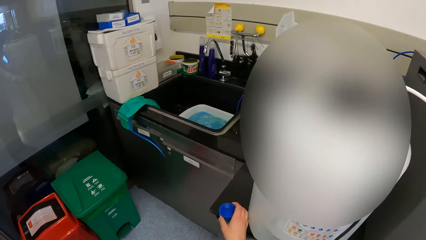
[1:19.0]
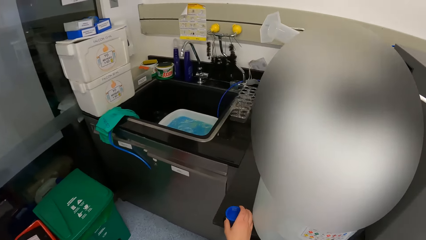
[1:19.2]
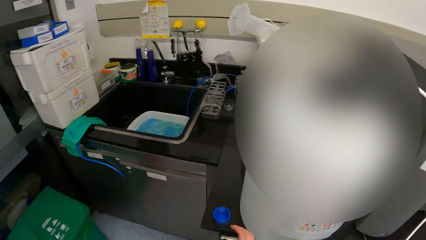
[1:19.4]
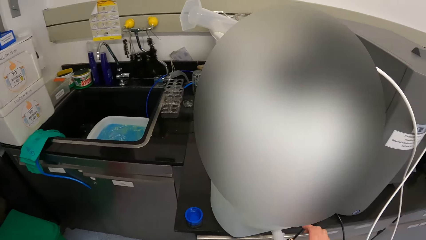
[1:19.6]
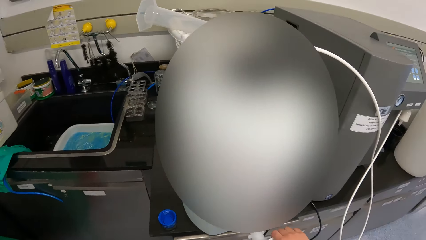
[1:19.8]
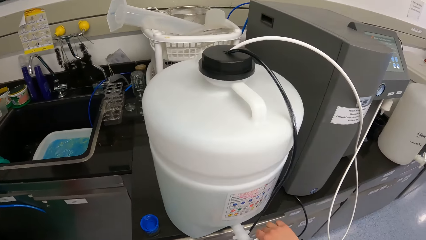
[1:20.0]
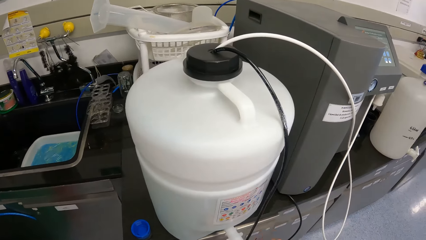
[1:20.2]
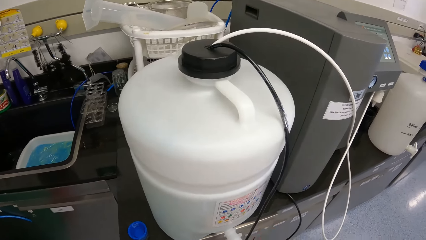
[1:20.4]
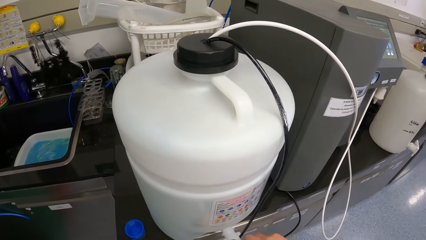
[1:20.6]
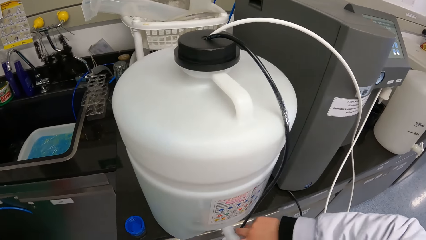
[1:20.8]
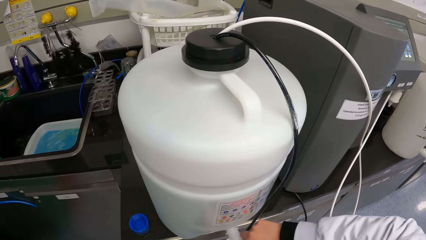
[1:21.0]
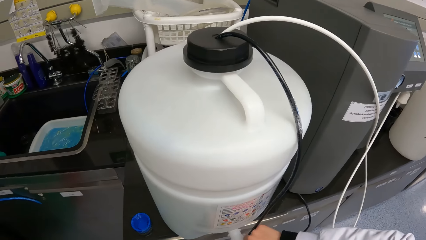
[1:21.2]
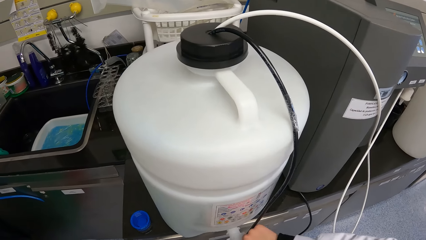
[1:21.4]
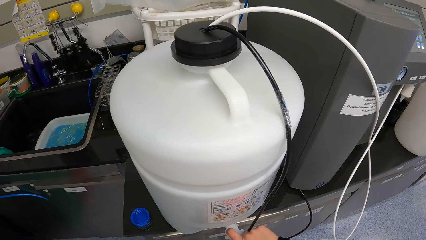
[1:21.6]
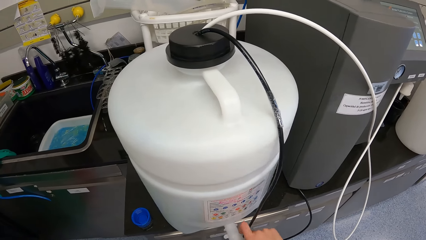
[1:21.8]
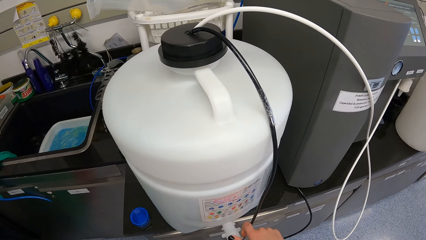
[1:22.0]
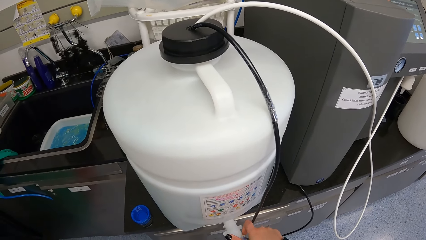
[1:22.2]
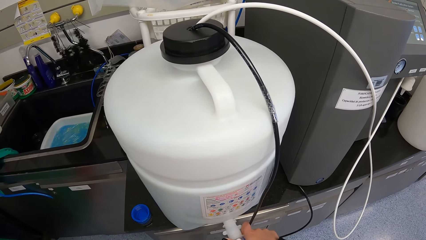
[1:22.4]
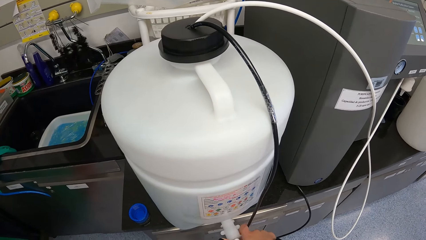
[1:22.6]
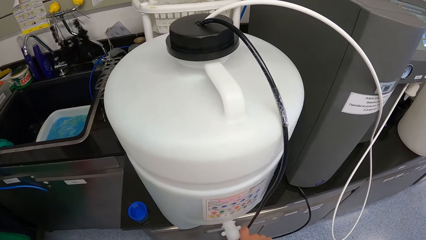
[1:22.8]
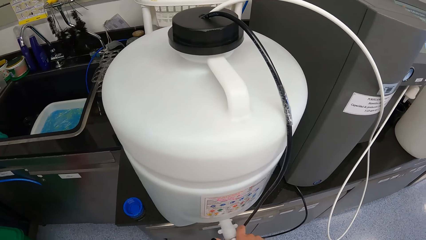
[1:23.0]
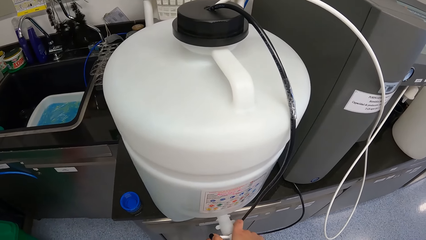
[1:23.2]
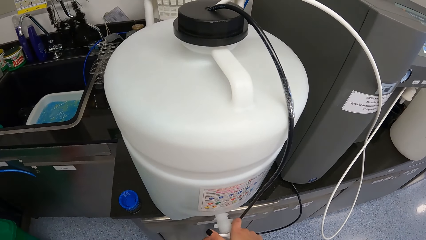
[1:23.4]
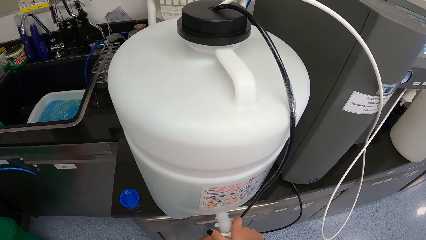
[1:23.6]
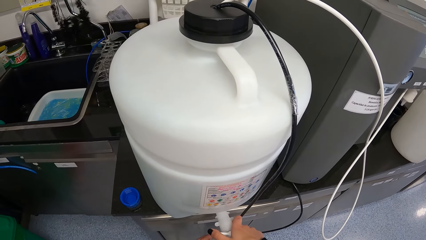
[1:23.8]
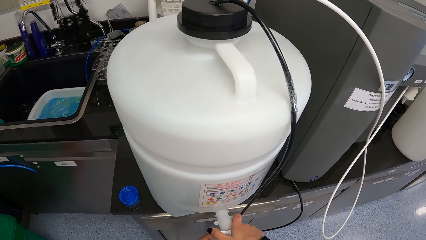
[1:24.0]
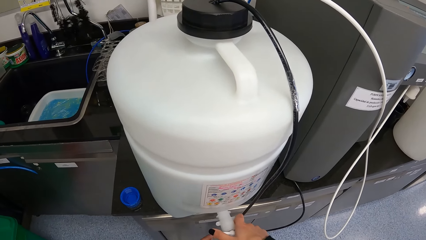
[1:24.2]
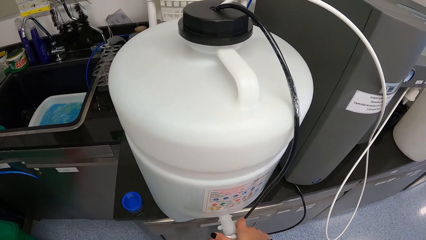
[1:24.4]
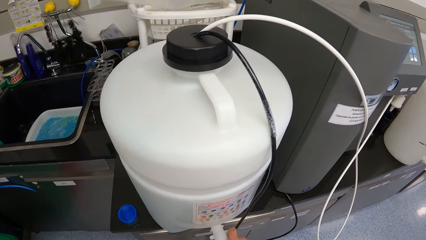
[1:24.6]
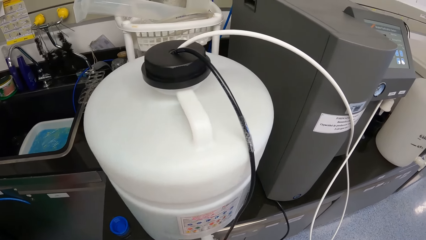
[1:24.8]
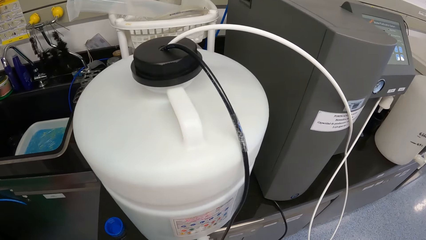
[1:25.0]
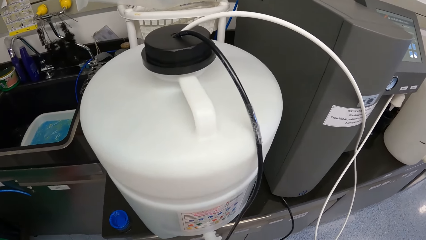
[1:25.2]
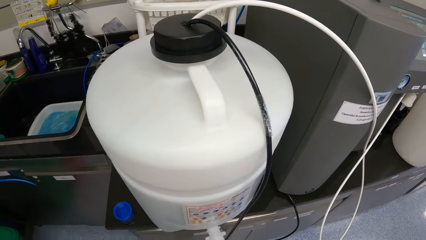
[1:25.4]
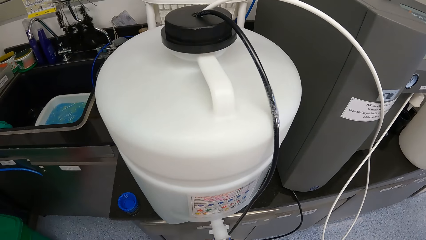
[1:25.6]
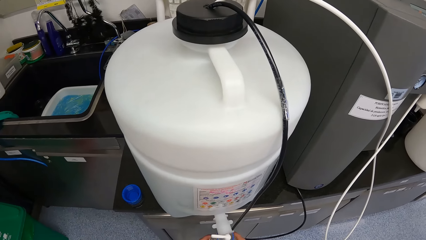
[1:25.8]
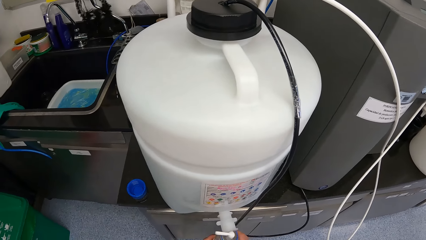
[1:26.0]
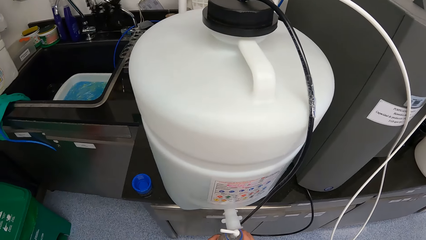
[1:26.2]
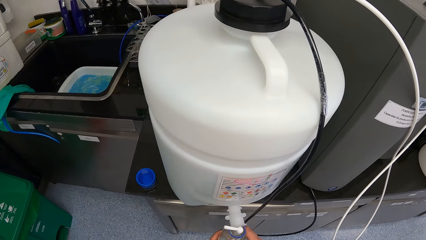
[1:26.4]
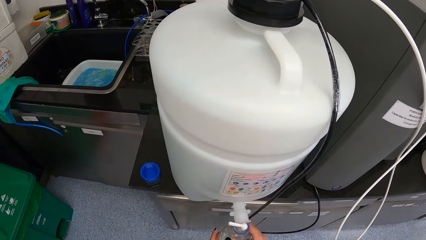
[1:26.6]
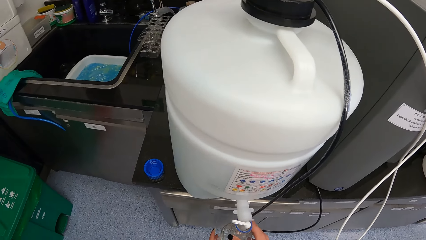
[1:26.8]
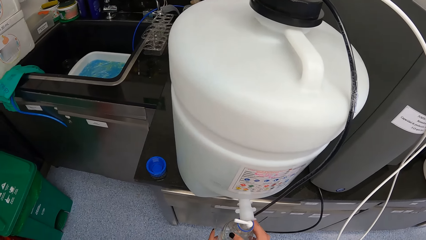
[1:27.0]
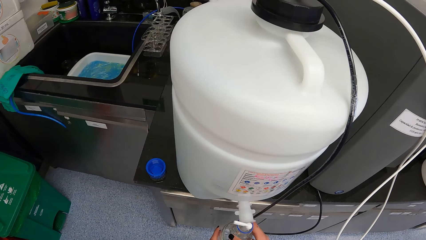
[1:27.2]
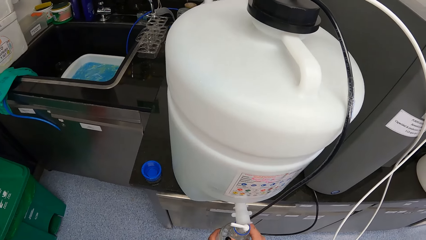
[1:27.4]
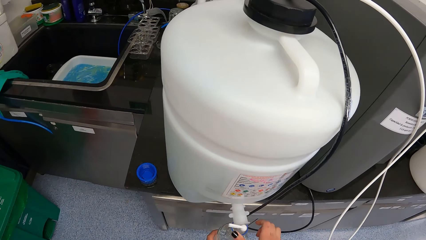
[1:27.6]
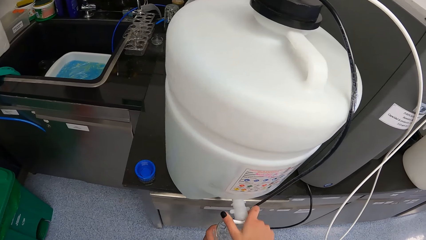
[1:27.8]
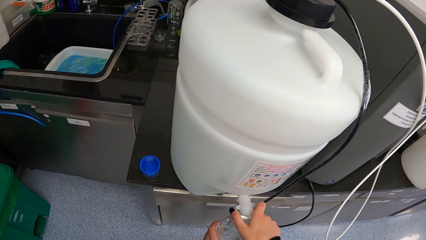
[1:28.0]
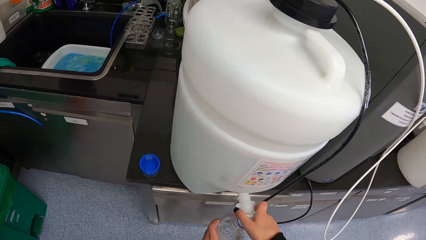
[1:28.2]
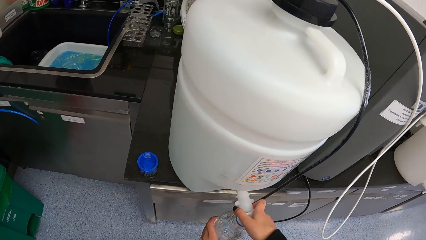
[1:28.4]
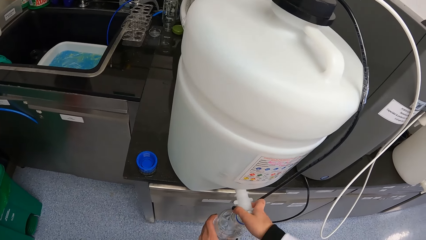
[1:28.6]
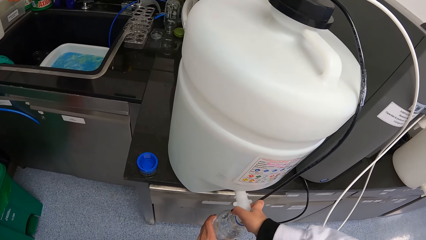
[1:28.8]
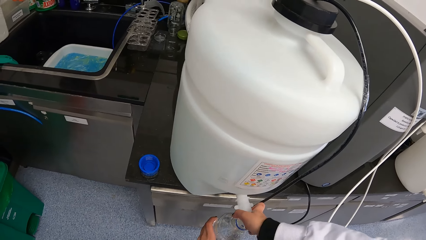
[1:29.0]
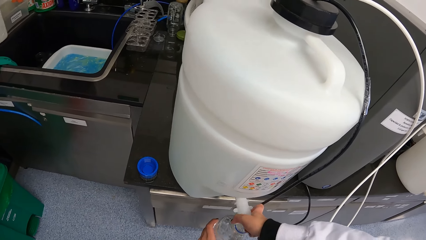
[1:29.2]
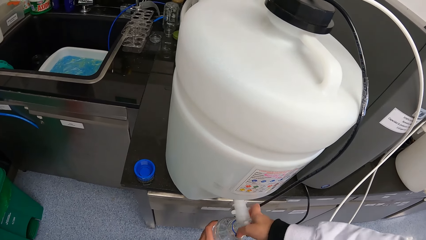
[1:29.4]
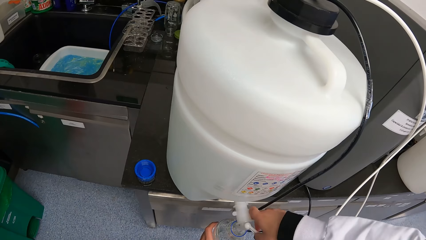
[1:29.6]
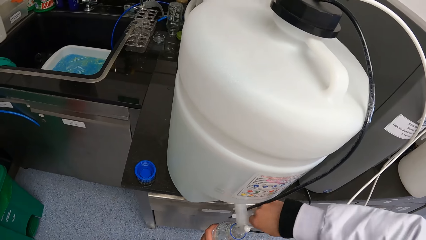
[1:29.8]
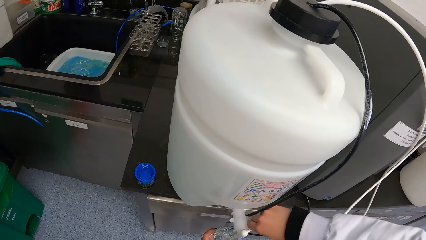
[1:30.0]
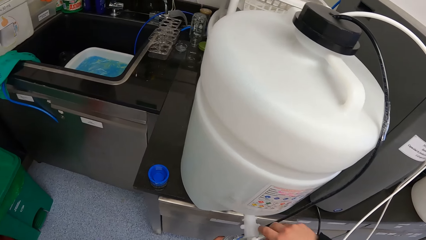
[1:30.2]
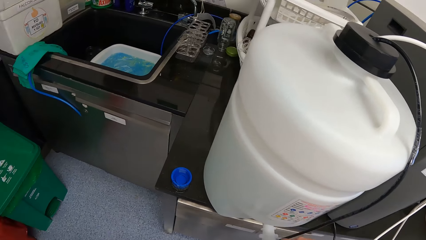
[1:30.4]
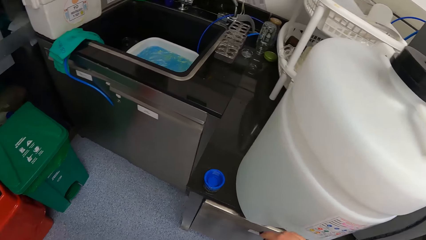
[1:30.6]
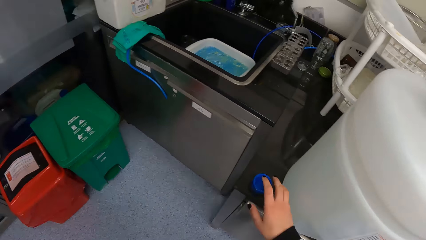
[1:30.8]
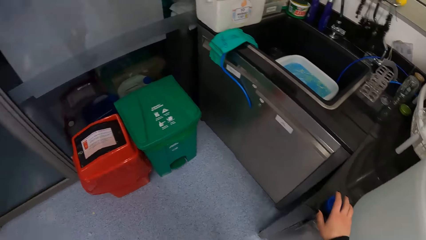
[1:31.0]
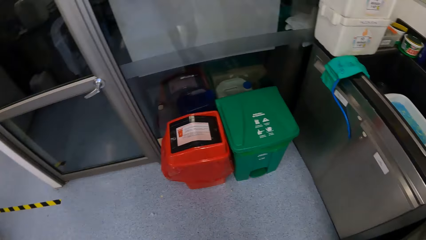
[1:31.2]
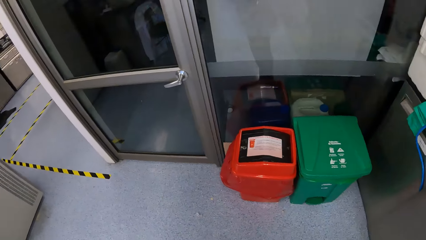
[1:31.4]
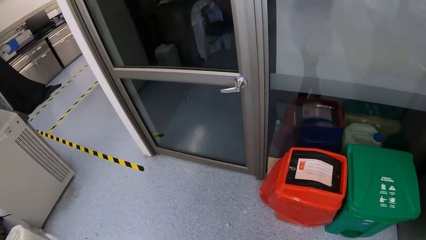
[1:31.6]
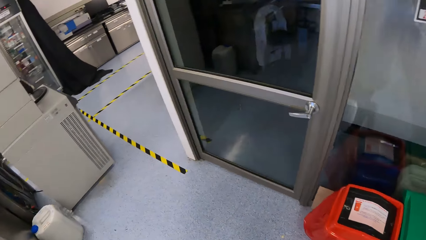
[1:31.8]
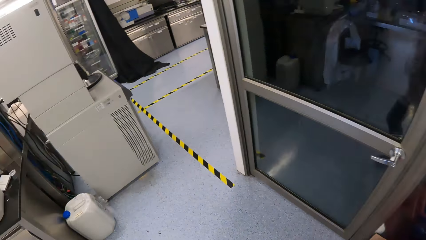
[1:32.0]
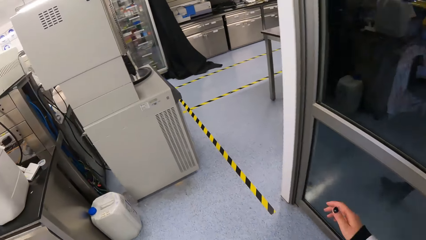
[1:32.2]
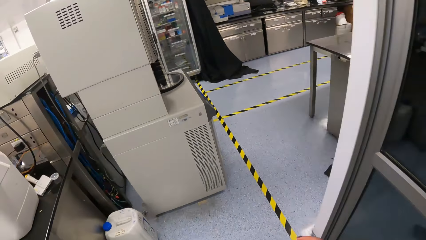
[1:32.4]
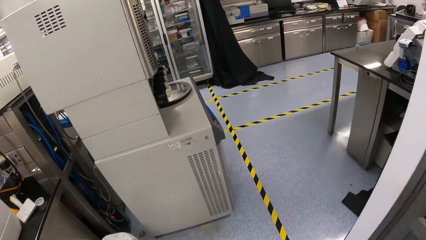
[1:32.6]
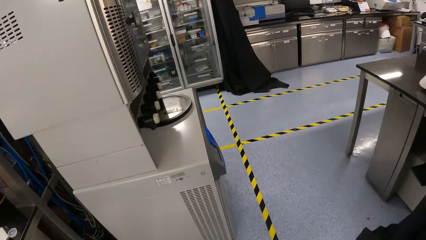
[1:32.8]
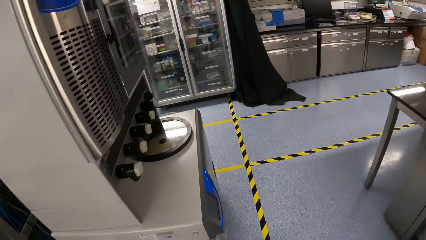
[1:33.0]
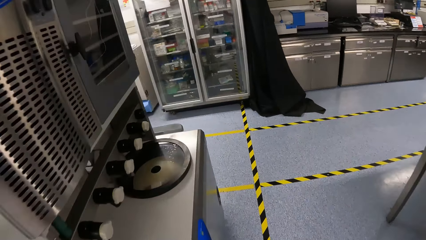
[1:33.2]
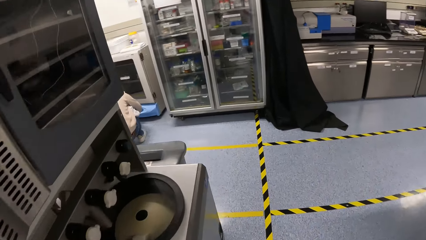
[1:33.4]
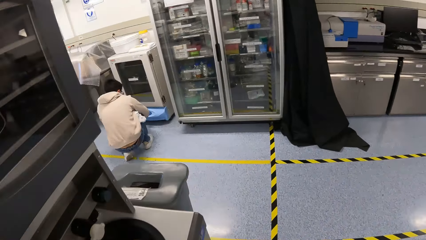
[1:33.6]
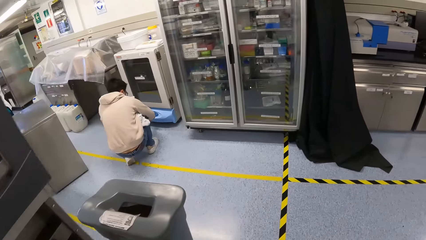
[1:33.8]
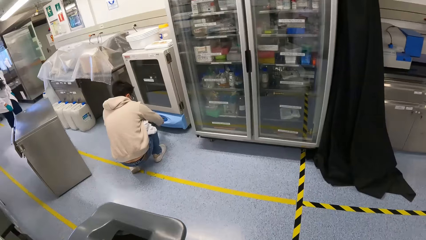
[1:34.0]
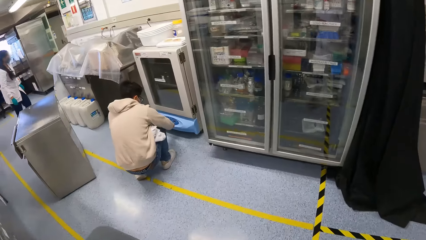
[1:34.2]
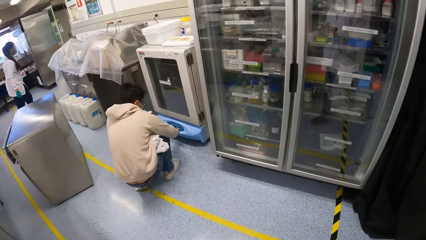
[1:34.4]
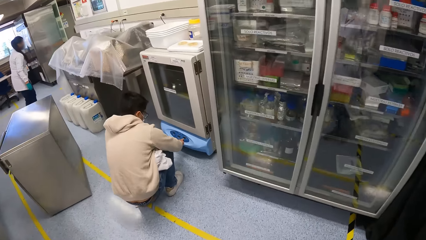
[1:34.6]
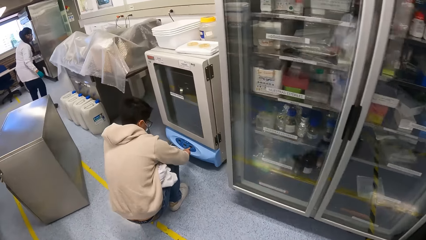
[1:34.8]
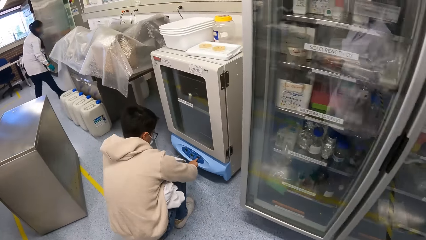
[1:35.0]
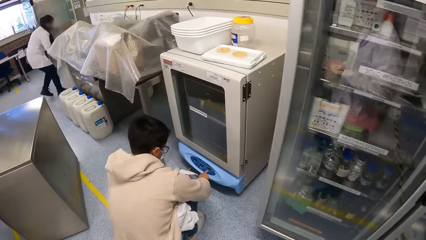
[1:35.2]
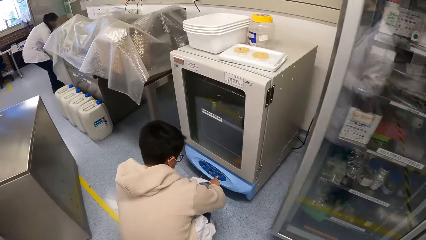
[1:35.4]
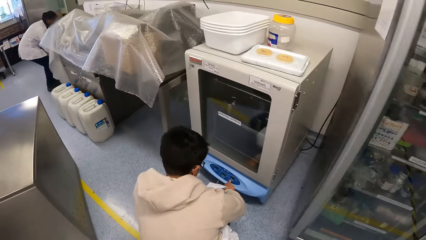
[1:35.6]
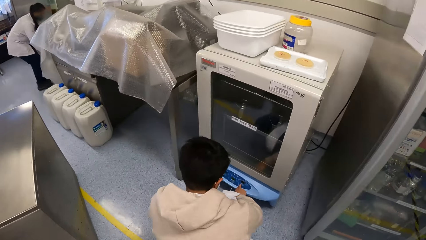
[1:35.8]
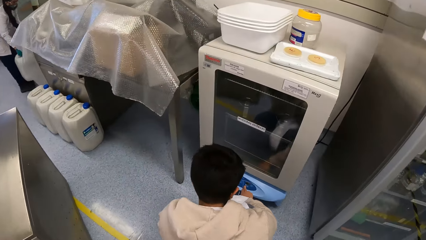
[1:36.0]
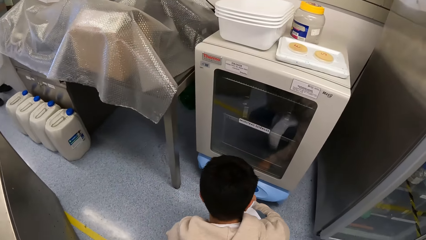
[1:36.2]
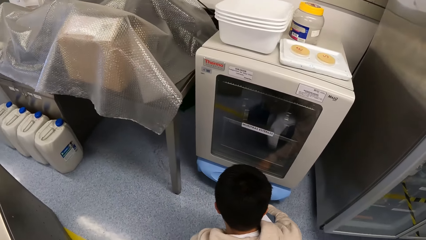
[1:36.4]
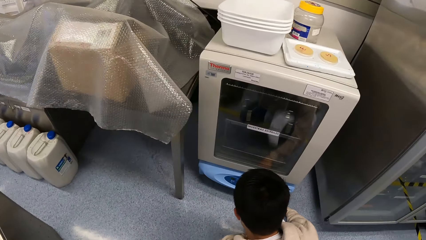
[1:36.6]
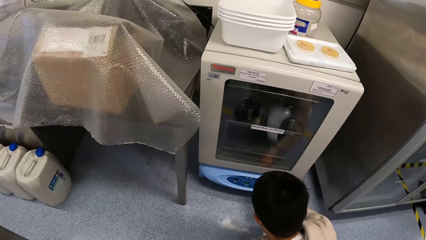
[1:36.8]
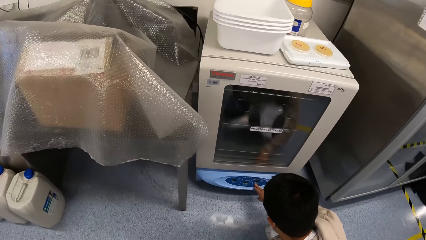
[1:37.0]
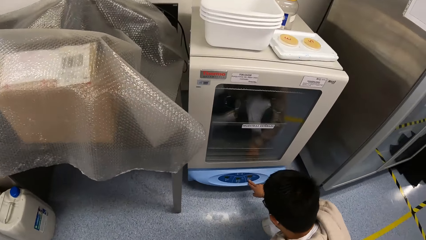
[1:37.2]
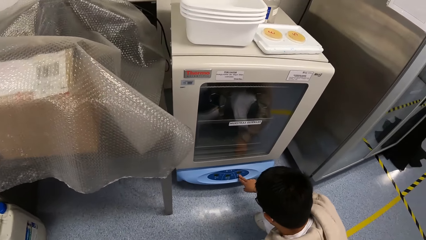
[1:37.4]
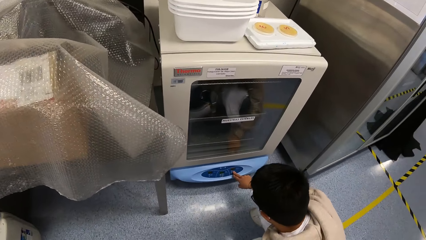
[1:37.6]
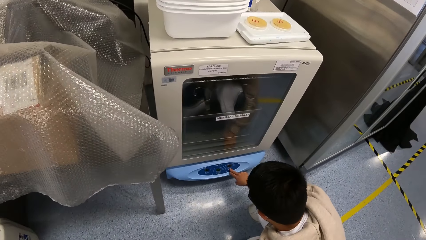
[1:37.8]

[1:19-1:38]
The camera wearer places the container cover in her right hand on a table. She opens a dispenser tap with her right hand. She holds the glass container with both hands. She fetches water into the glass container in her hands. She closes the dispenser tap with her right hand. She picks up the blue cover from the table with her right hand. She walks away from the dispenser. She walks around. The man bends down in front of the incubator. The man operates the incubator with his right hand.
